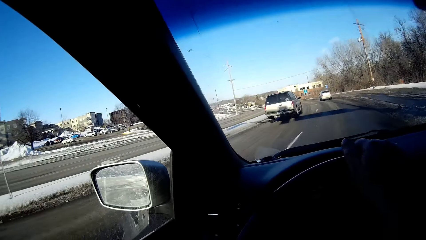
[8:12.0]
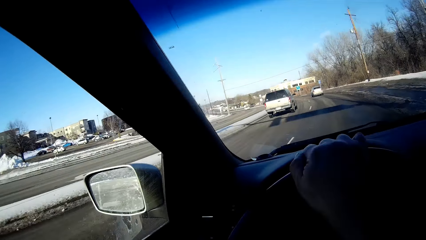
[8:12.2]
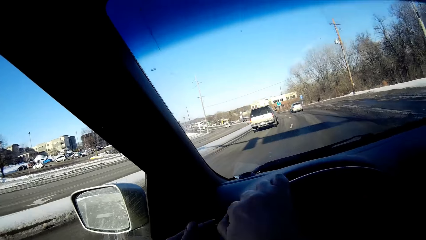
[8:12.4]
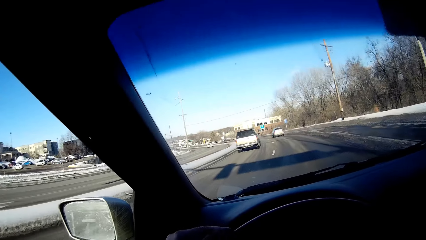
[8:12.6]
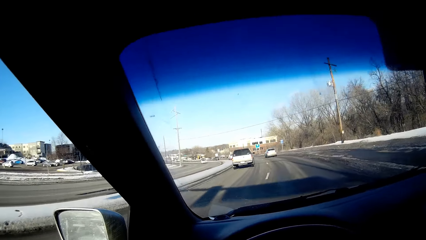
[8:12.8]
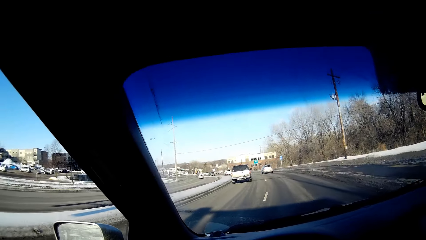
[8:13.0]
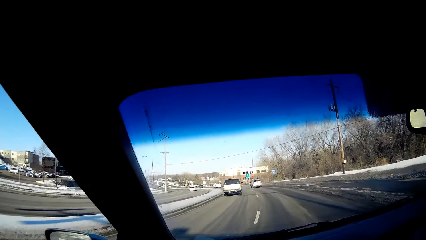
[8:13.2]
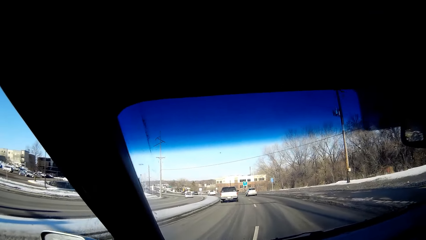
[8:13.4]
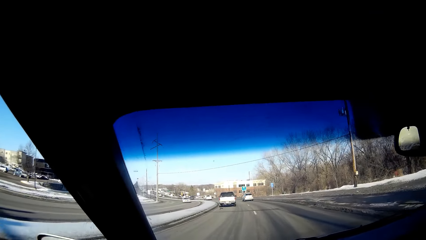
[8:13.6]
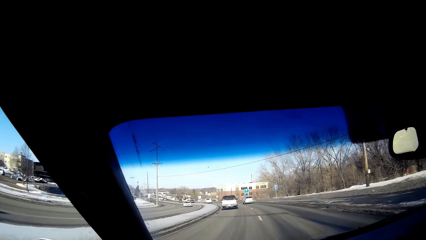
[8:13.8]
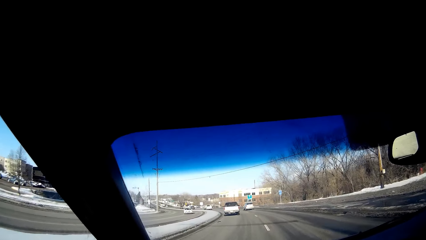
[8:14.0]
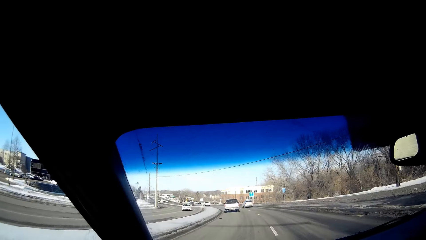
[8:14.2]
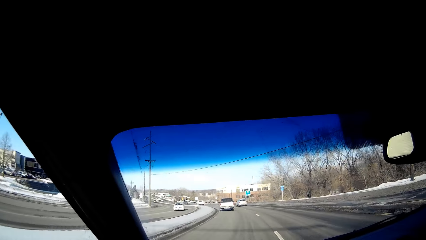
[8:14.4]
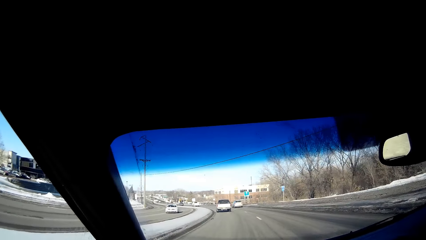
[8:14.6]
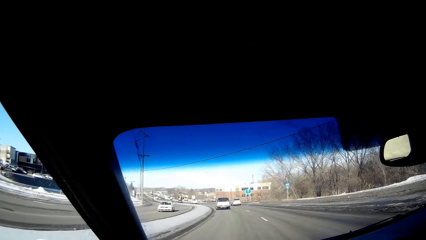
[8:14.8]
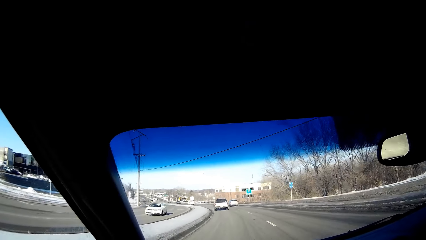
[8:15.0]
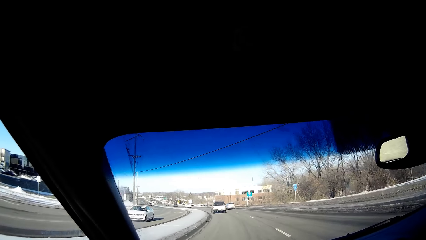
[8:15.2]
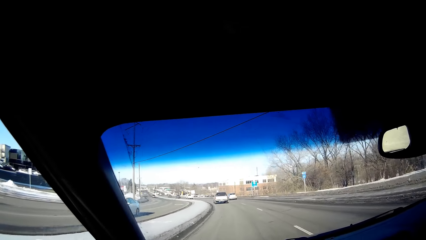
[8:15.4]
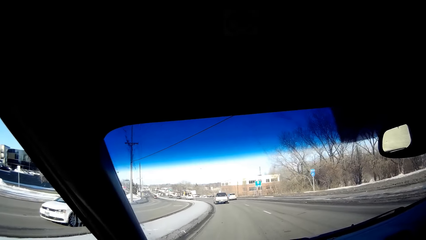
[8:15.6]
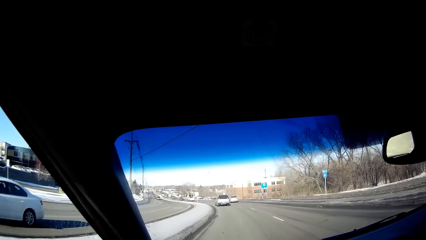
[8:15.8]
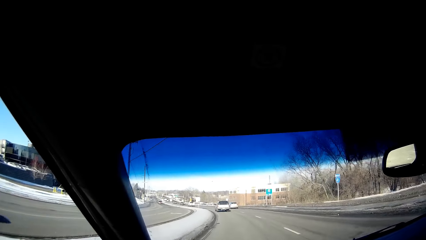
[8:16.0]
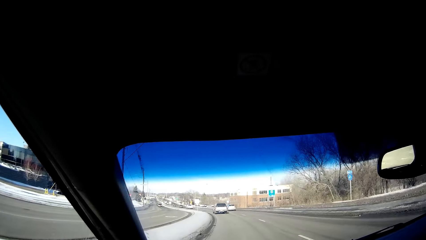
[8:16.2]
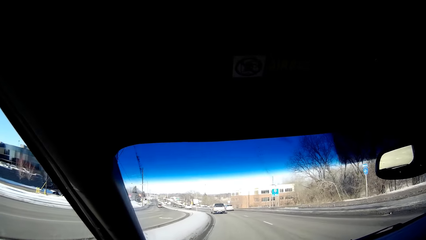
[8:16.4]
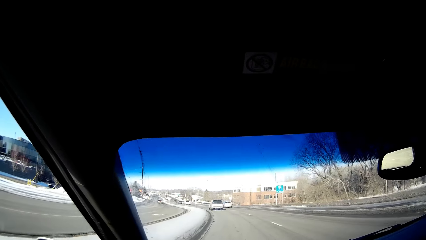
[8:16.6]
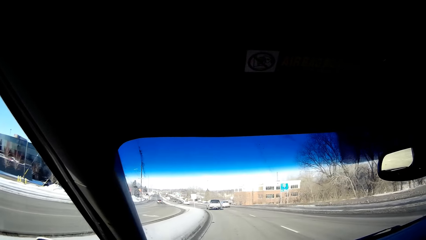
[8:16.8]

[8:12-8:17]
The camera wearer drives on the road.

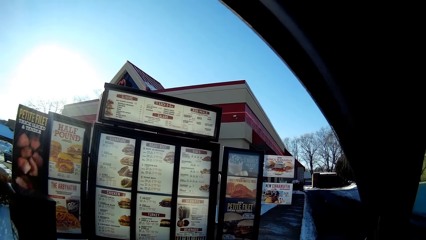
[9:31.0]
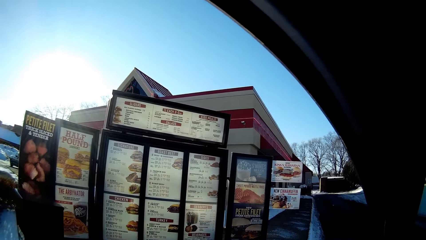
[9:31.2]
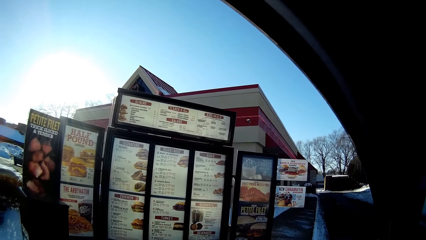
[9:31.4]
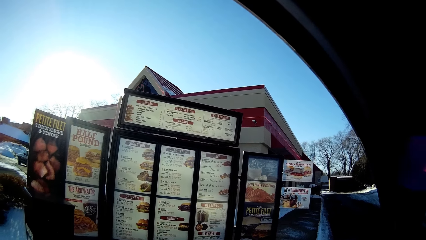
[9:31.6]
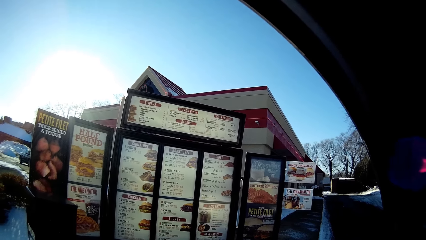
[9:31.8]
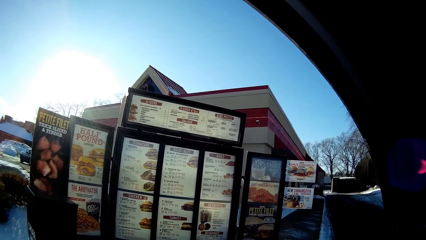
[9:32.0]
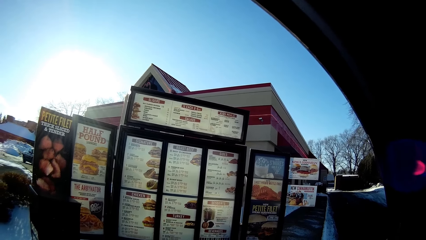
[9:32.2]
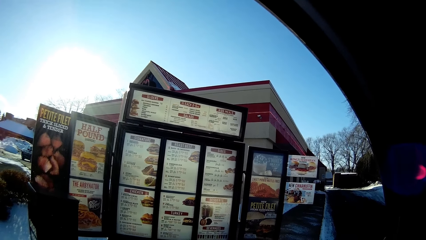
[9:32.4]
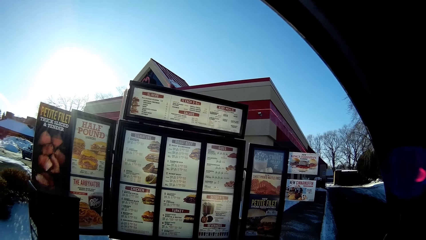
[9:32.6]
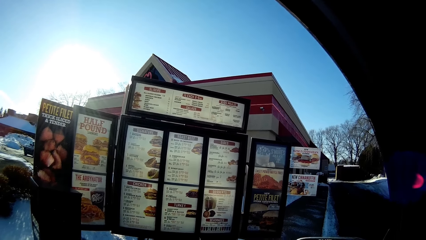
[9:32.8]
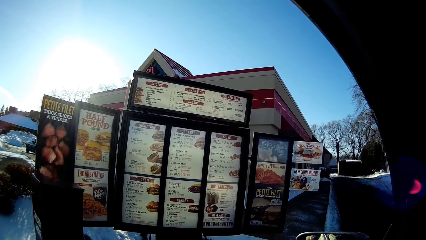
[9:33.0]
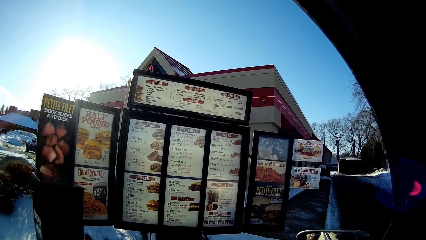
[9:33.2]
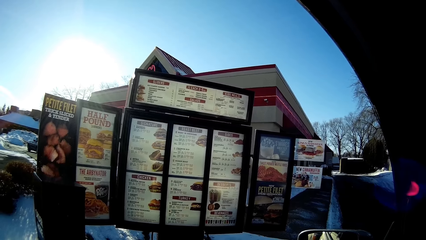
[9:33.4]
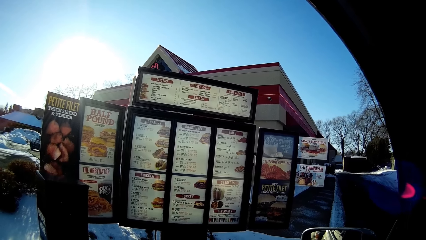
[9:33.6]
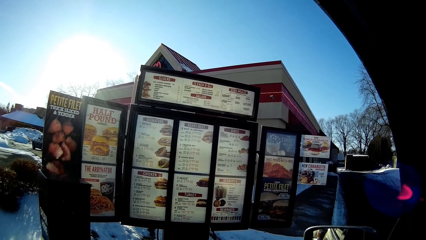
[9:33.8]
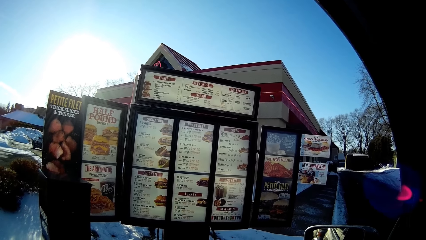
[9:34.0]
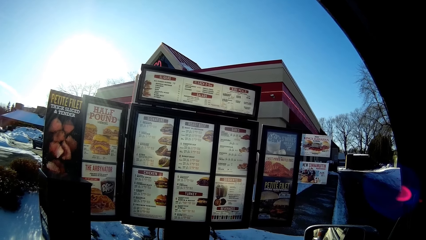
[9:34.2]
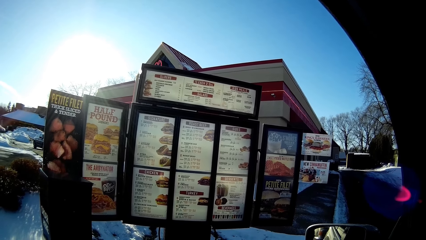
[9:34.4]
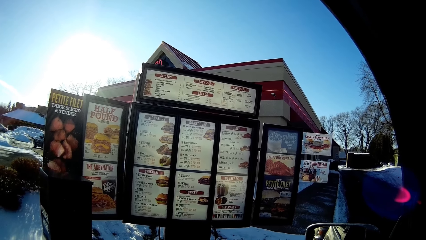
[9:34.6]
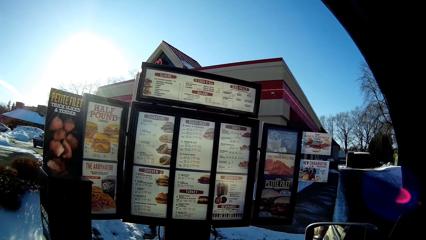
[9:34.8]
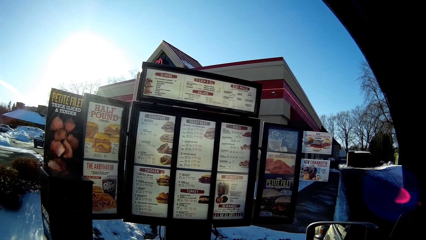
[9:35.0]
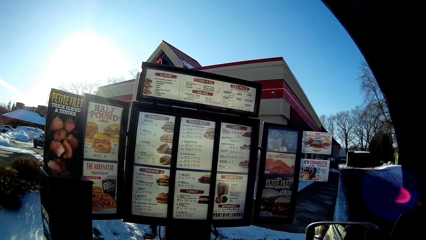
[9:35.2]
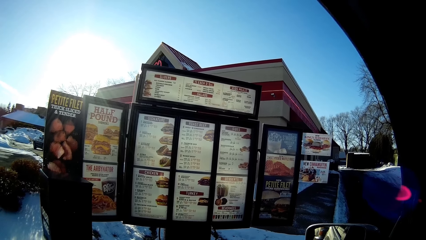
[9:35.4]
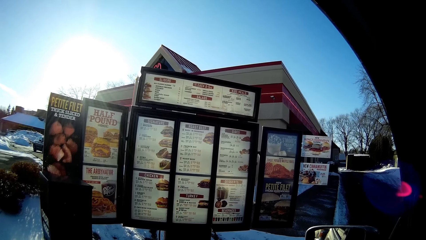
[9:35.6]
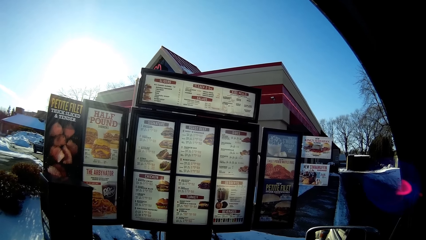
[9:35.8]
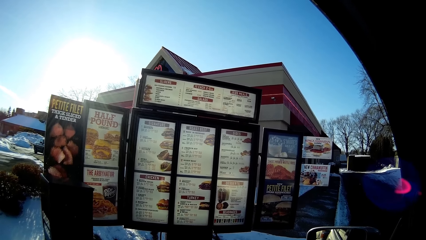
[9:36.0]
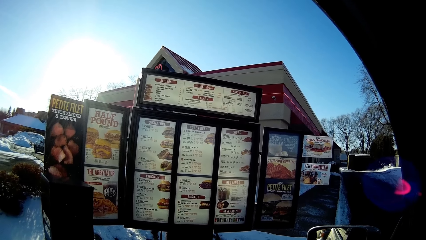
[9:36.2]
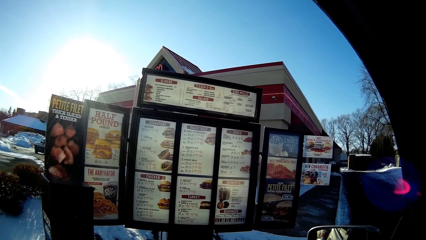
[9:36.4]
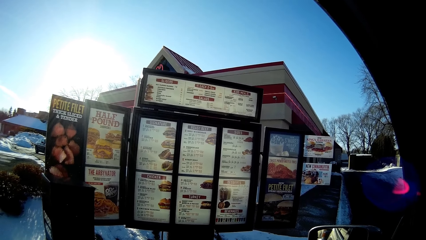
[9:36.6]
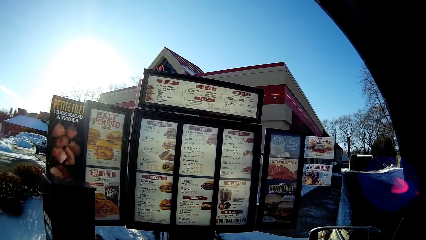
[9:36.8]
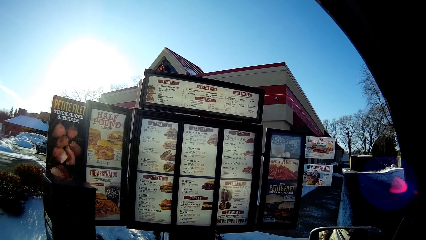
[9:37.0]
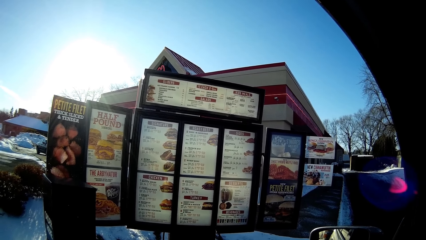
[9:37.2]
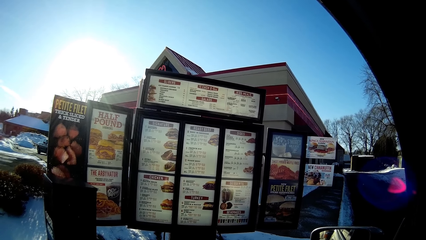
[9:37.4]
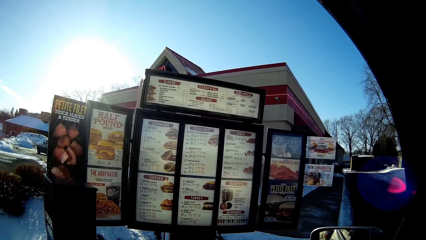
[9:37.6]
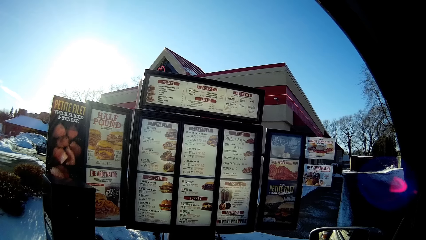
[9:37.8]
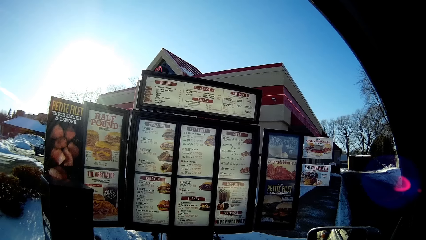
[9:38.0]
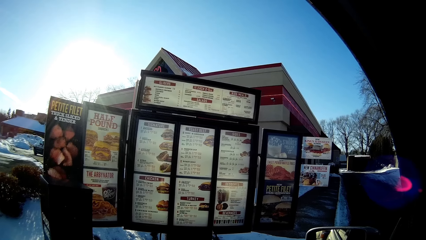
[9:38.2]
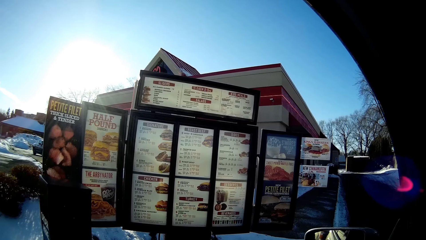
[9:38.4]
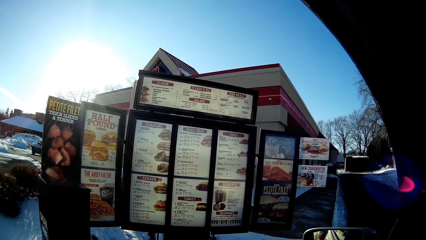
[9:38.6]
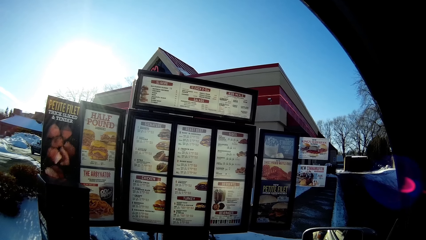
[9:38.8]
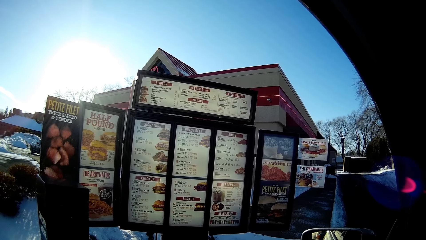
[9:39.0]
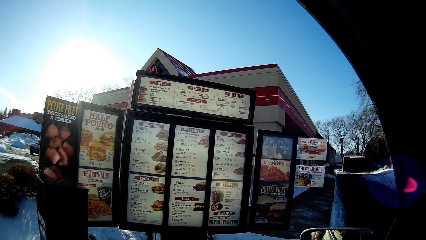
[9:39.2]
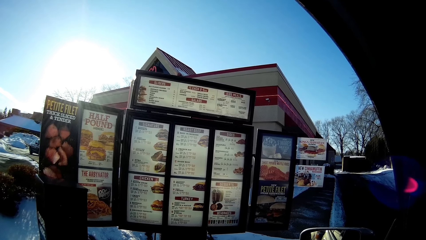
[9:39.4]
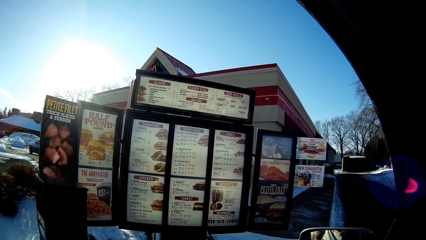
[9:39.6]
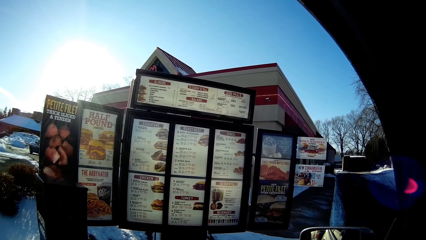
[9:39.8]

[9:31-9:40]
The camera wearer stops at the road.

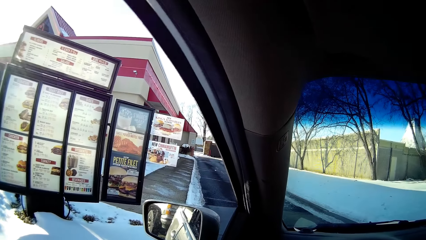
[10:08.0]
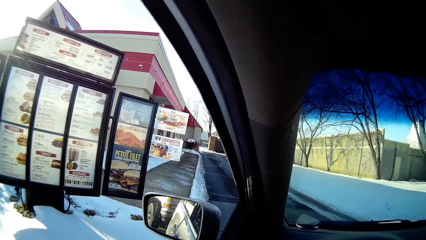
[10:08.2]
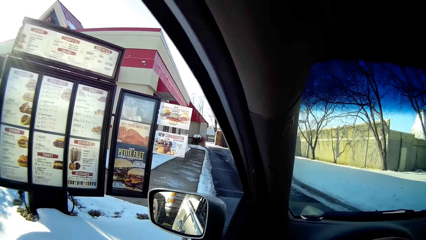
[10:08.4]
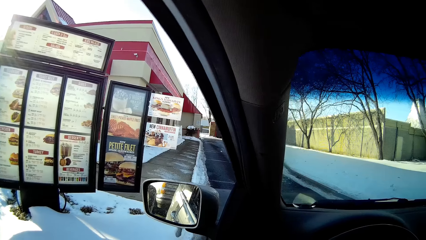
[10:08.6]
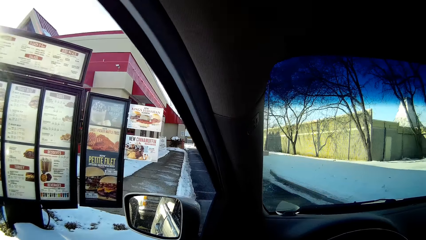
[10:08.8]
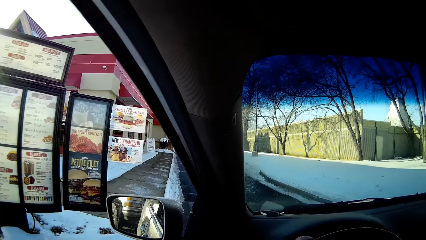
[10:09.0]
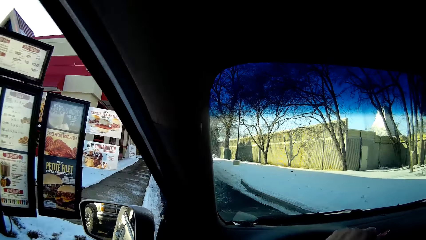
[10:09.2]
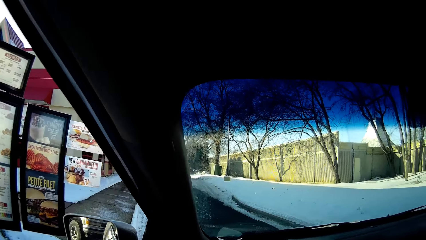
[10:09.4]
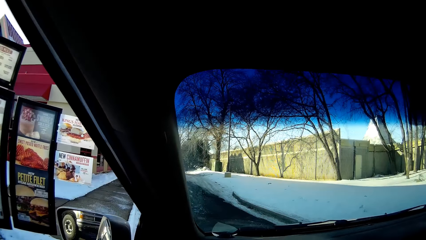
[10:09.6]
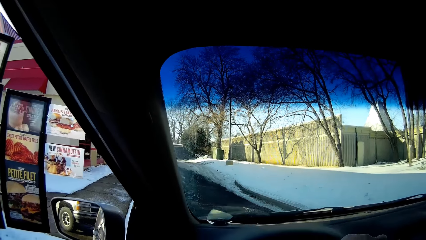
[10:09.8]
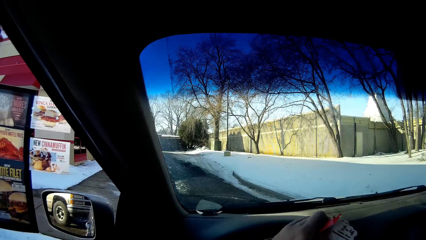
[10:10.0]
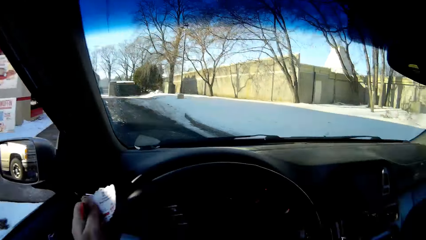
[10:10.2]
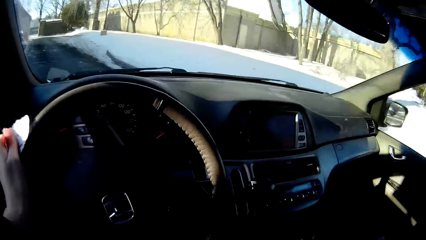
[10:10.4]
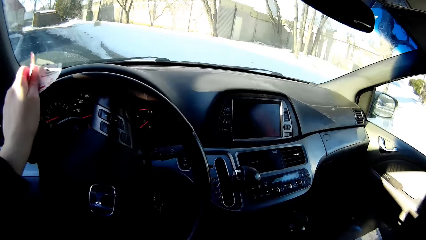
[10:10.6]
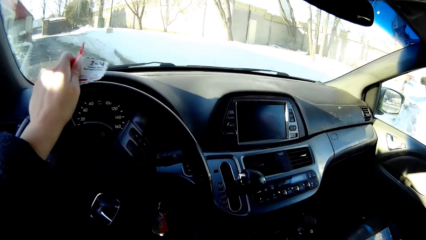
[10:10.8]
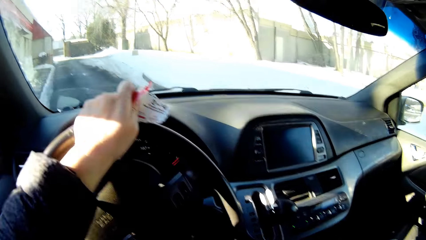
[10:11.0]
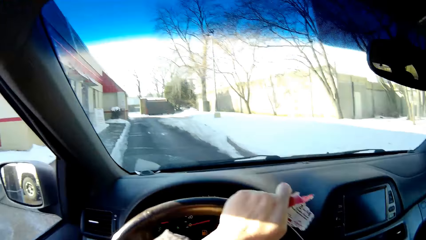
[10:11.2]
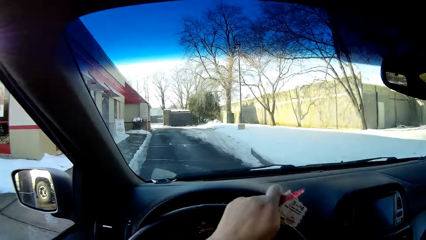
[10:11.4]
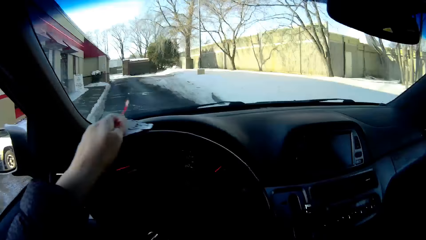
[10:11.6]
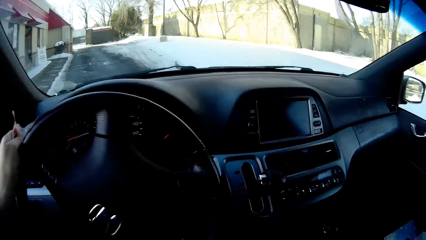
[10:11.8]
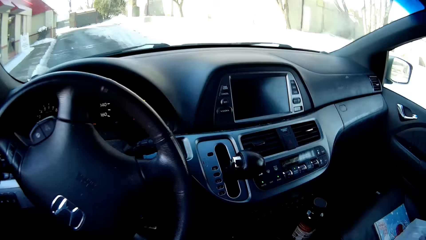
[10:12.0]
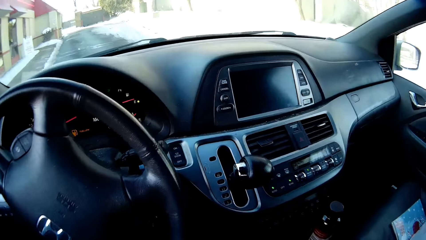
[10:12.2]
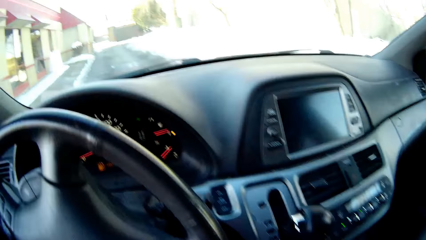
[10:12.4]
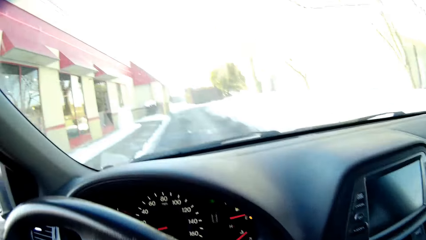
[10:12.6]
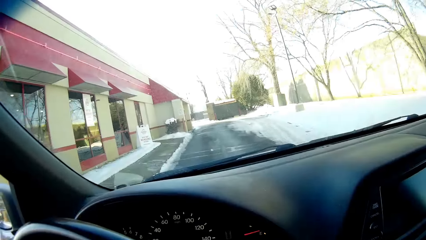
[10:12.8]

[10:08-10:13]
The camera wearer drives on the road.
